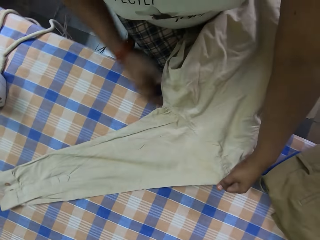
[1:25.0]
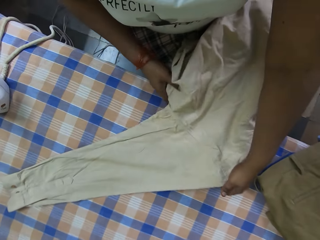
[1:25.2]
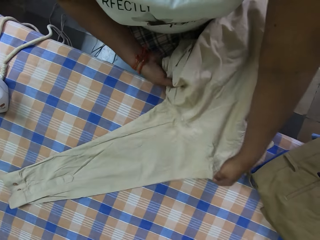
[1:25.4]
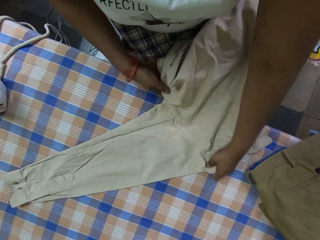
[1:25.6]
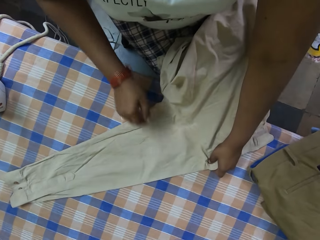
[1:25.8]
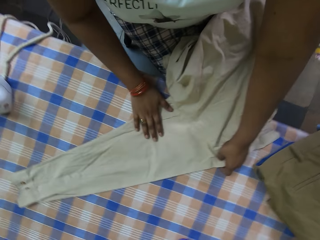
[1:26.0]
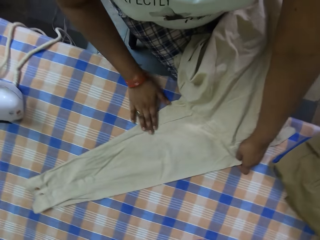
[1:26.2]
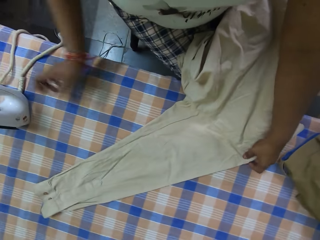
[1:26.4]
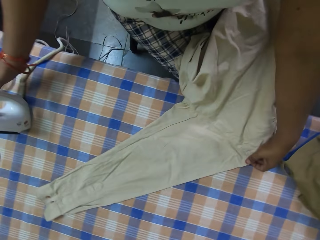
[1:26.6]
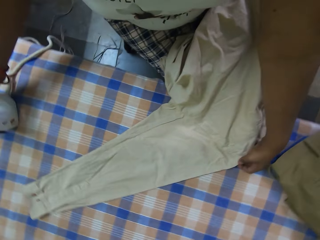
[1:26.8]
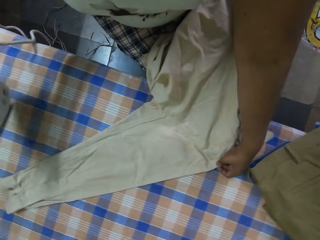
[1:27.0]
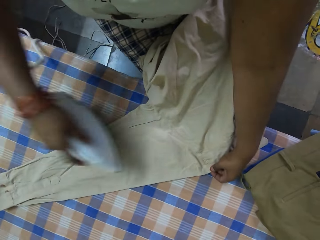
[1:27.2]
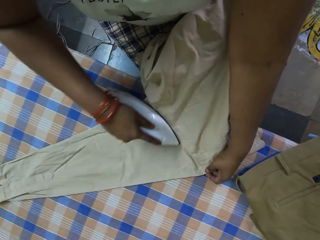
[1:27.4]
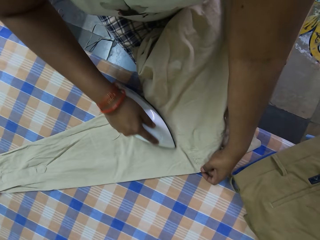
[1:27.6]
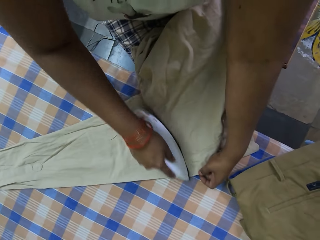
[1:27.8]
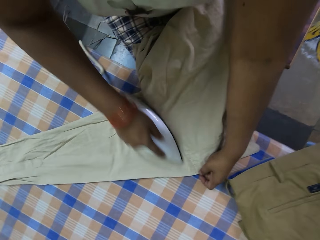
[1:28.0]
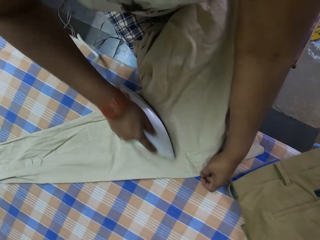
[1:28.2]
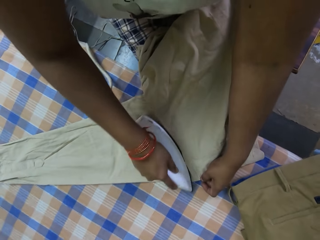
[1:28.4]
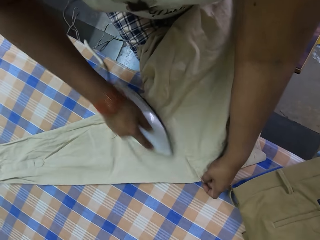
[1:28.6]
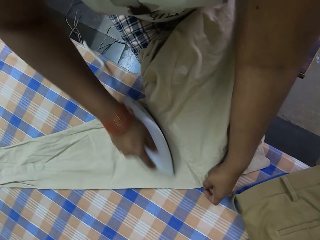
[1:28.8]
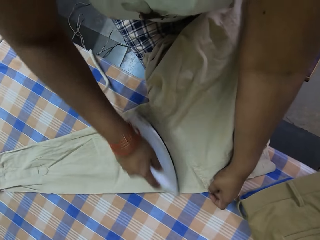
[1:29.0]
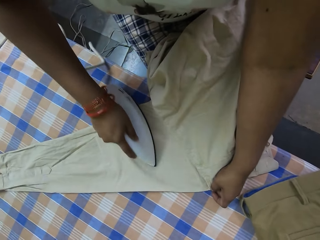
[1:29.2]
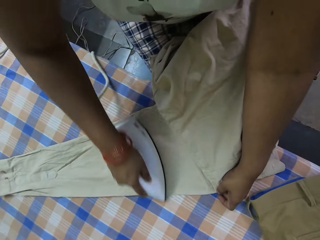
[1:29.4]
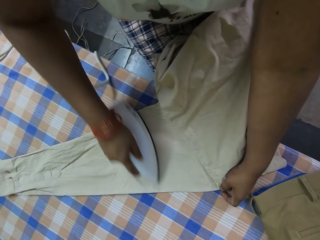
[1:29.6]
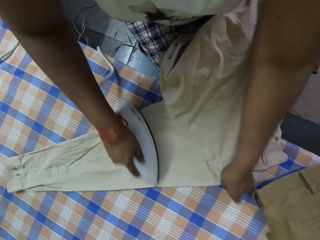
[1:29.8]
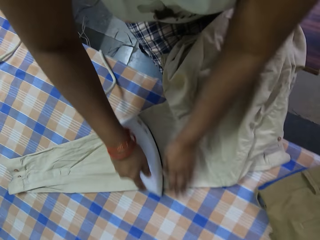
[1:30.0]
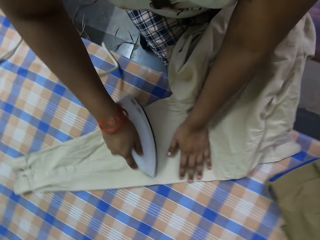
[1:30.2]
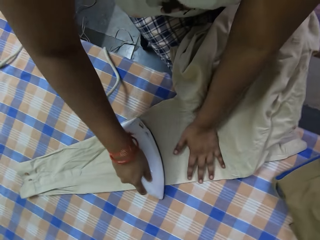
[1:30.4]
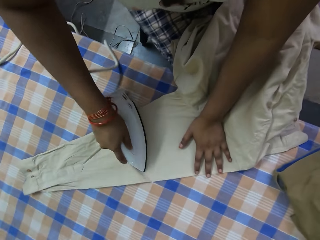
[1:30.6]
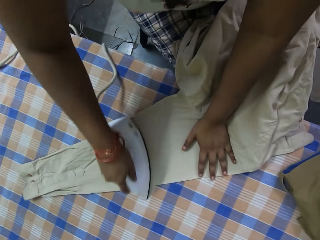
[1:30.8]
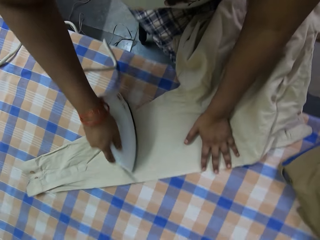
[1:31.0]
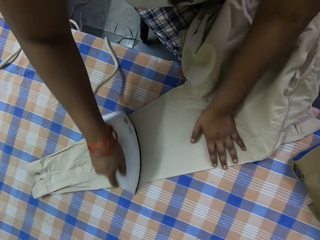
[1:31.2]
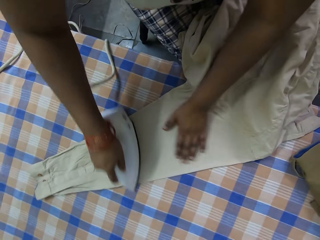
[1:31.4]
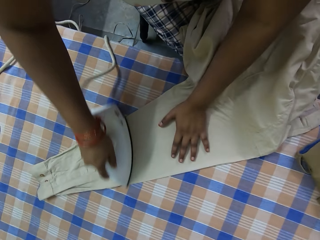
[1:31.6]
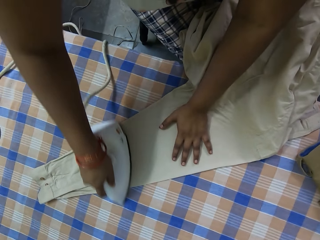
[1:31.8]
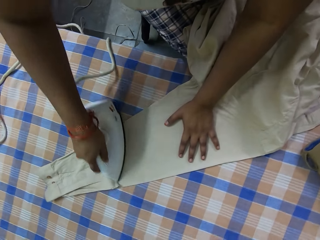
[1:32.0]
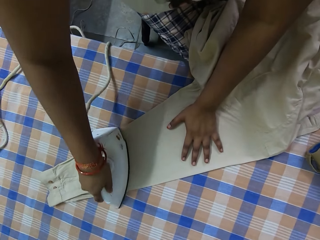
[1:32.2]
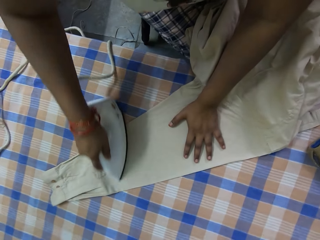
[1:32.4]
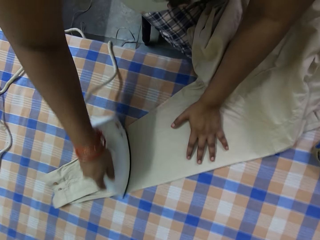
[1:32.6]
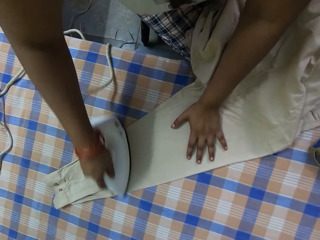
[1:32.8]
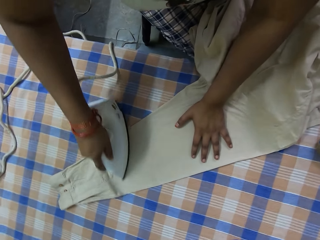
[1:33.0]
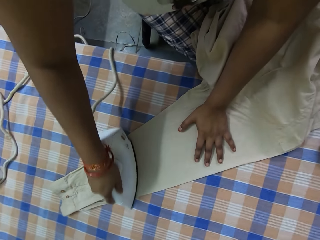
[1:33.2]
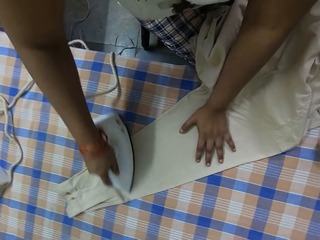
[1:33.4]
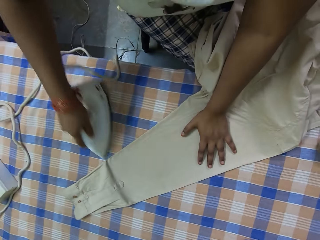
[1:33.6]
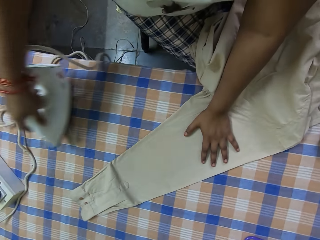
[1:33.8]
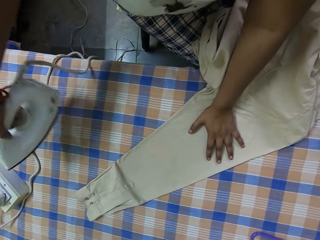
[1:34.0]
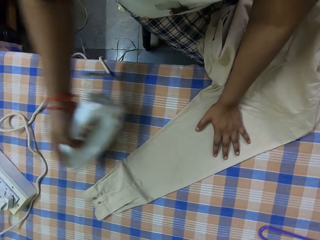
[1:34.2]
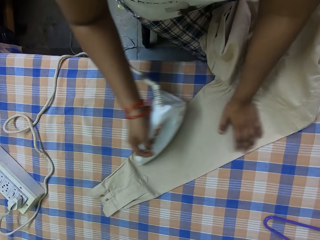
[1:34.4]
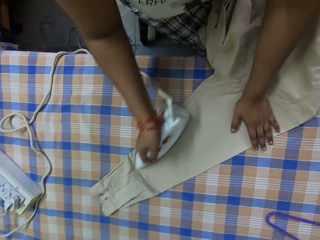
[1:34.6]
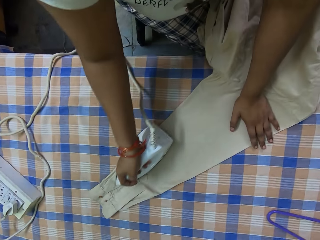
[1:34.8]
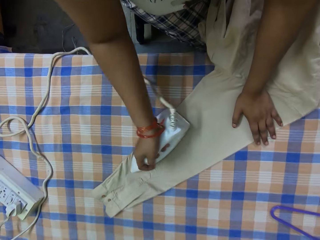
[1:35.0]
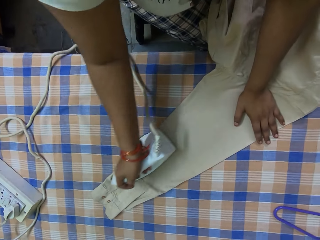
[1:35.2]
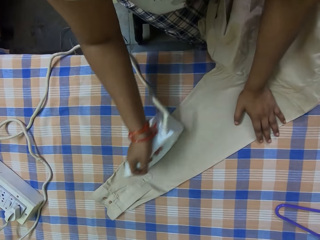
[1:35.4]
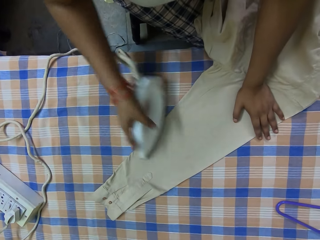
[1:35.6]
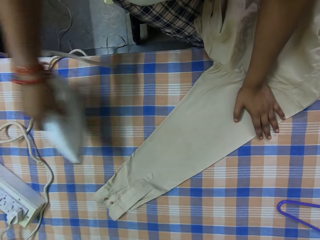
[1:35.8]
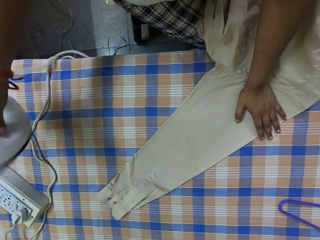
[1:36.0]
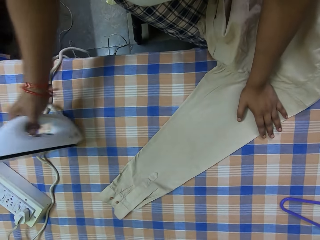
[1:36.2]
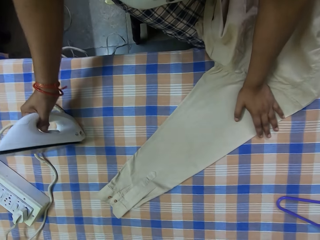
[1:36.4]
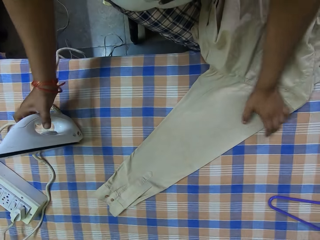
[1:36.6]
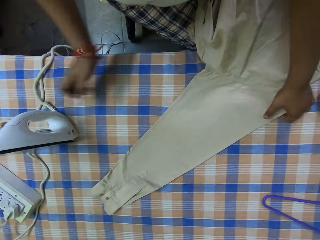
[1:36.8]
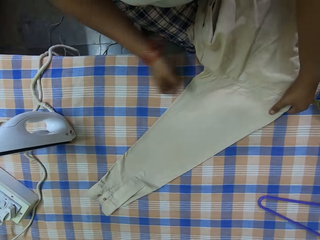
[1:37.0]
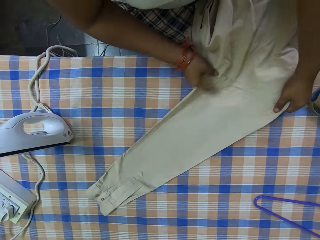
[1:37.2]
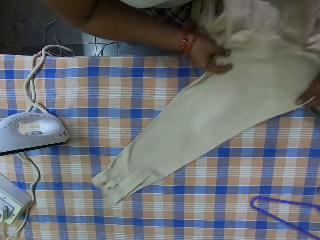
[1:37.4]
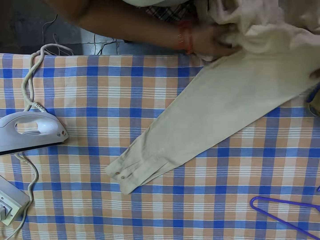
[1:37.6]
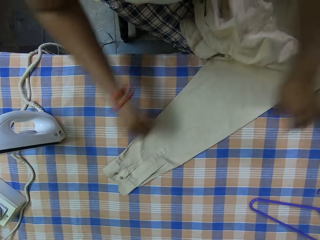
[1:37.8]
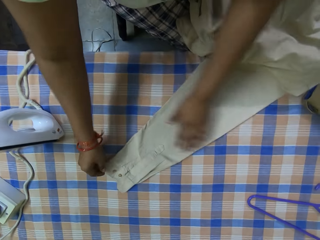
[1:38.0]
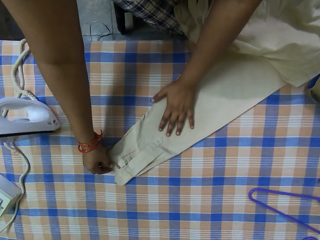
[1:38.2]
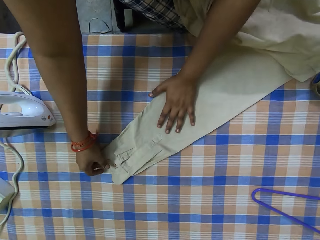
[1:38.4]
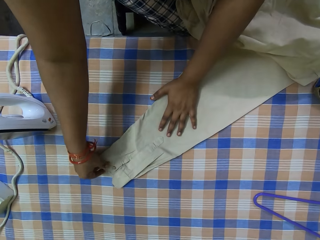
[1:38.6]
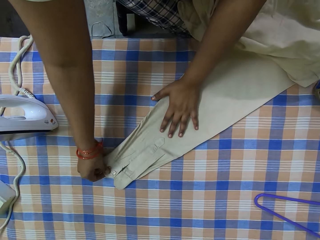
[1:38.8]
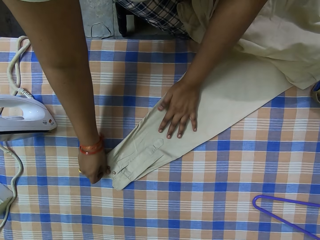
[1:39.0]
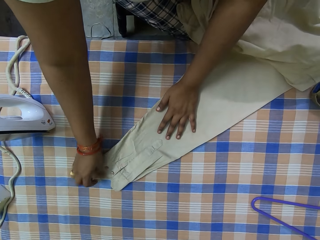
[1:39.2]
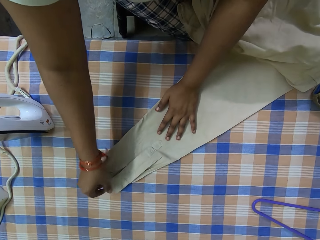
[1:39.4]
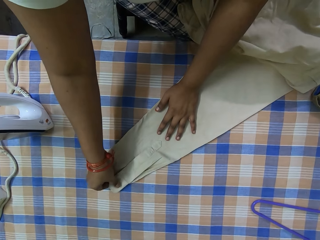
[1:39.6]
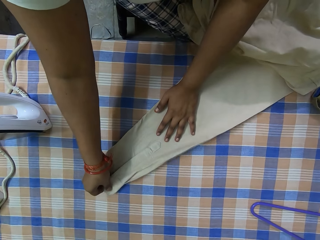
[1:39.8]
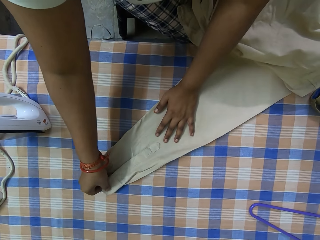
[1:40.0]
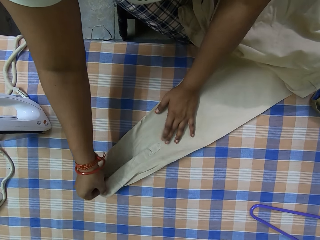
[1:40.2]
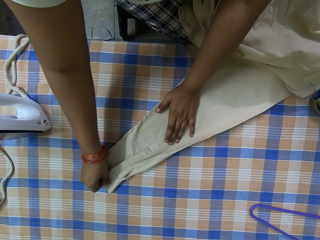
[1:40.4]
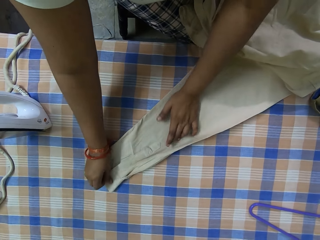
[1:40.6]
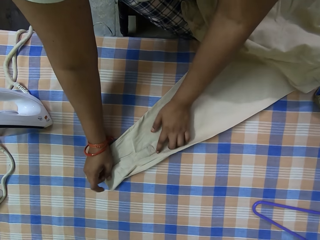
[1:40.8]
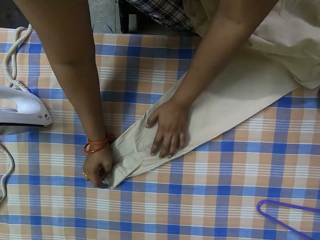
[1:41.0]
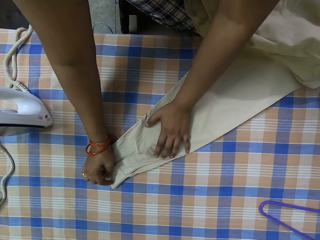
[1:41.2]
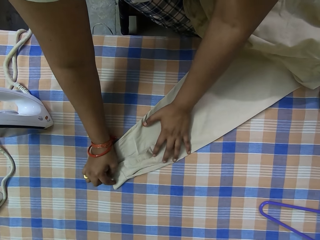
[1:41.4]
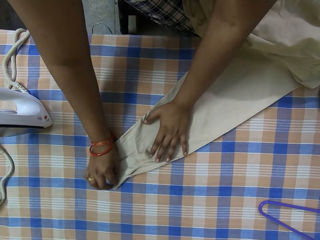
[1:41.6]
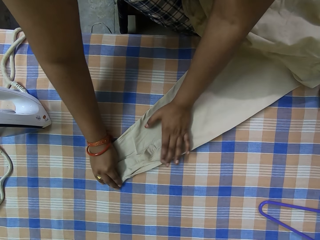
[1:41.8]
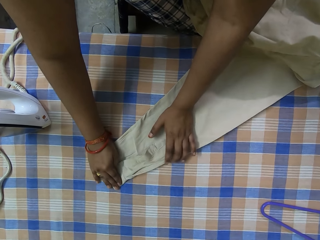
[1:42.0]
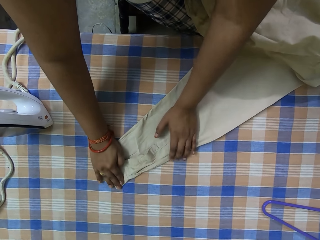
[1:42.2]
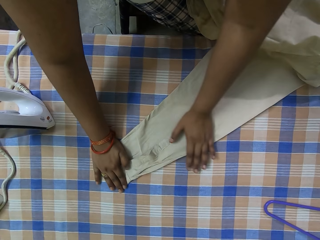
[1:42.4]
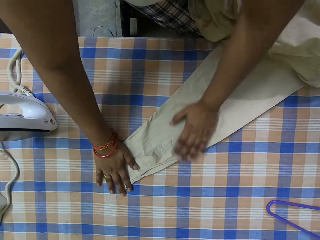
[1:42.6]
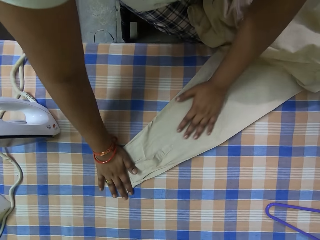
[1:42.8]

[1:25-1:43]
The camera wearer picks the electric iron from the table with her right hand. She straightens the shirt sleeve on the table with the electric iron in her right hand. She places the electric iron on the table with her right hand. She pulls the shirt sleeve back, adjusts the shirt on the table with her hands, and stretches the shirt's sleeve.

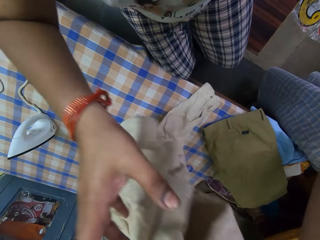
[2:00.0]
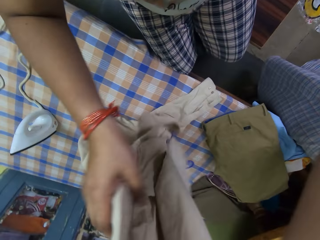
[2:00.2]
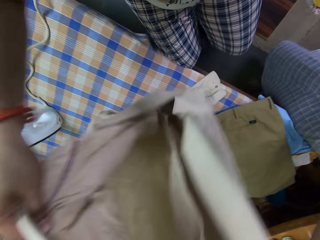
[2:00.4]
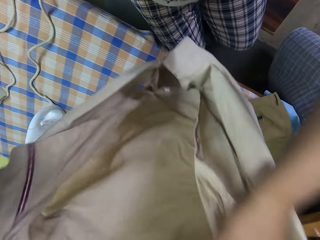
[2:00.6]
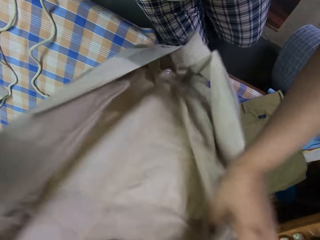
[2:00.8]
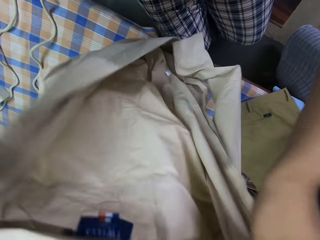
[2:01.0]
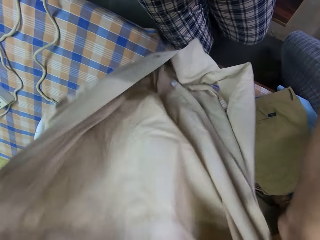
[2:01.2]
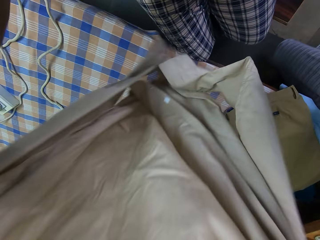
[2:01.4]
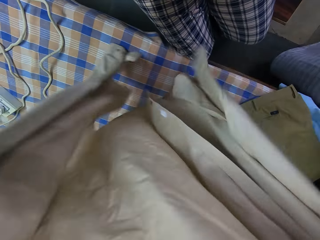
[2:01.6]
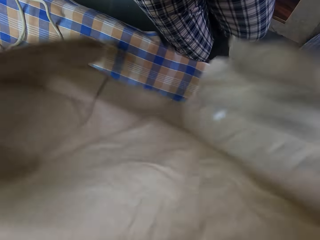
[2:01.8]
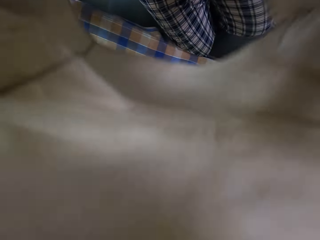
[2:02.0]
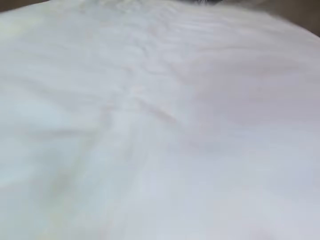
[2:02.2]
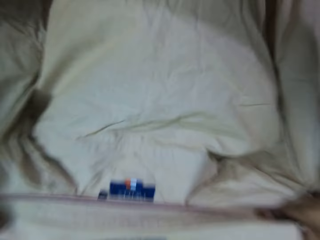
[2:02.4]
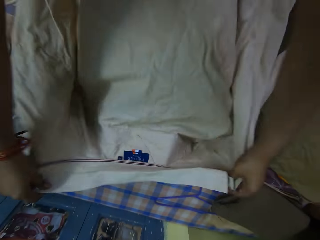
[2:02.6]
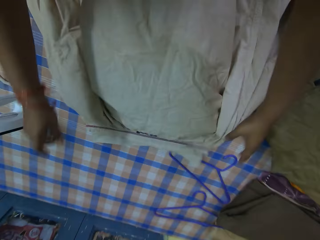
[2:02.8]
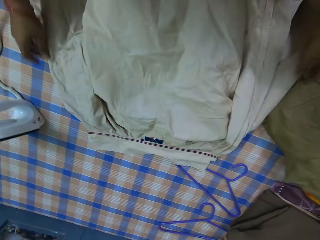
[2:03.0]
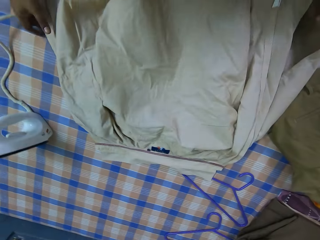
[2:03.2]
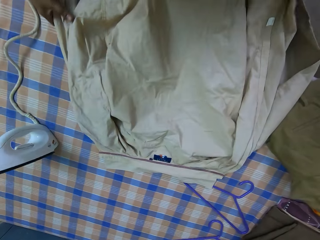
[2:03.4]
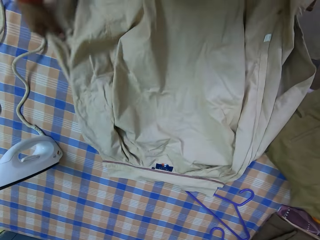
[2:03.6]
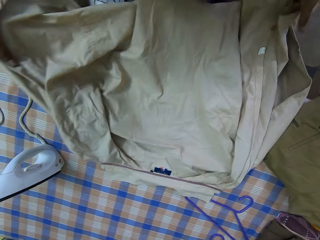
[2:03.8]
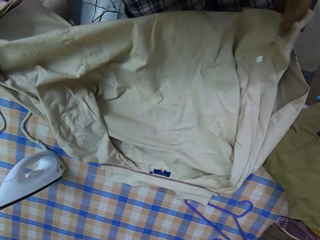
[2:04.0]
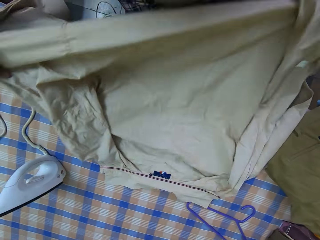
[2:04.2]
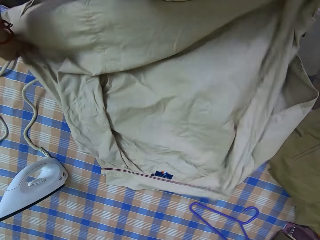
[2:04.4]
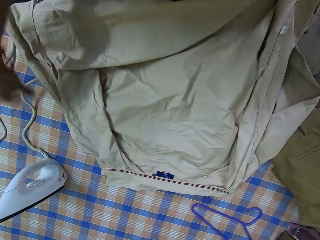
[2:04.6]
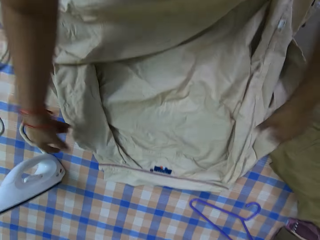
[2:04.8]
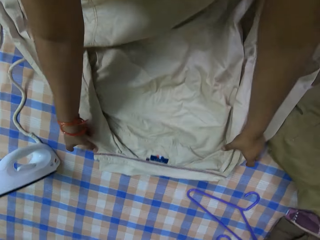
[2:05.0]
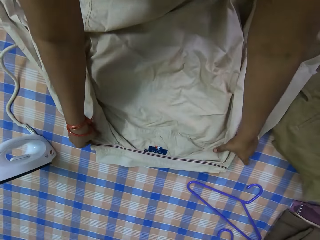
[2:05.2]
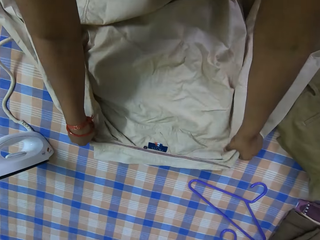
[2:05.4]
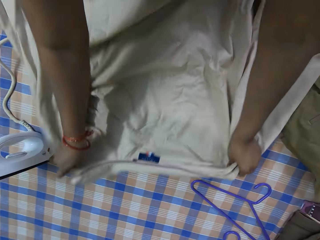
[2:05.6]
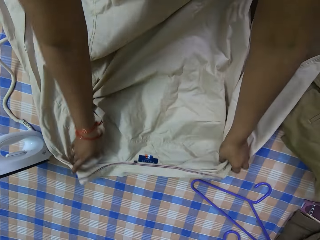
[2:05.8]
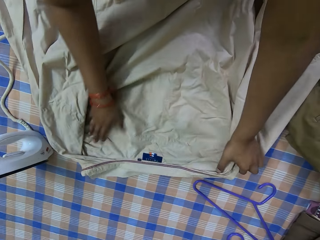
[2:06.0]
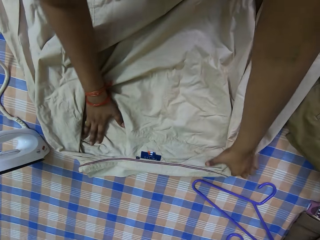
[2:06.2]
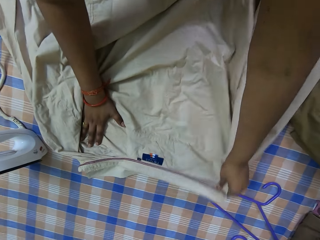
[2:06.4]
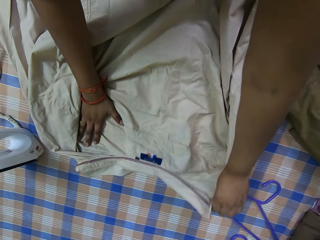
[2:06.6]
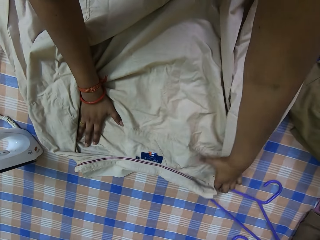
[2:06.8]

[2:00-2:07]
The camera wearer holds the shirt with her hands. She places the shirt on the table with her hands. She stretches up the shirt and adjusts the shirt on the table with her hands.
